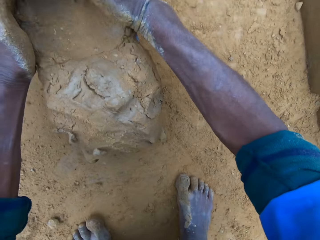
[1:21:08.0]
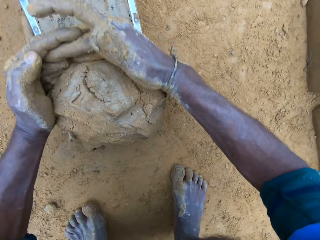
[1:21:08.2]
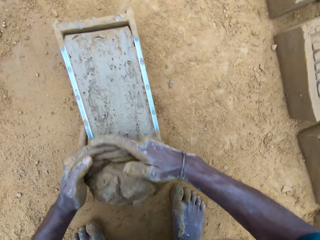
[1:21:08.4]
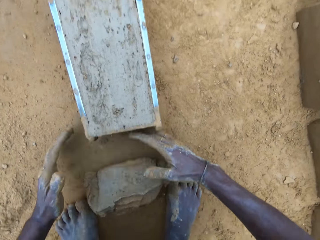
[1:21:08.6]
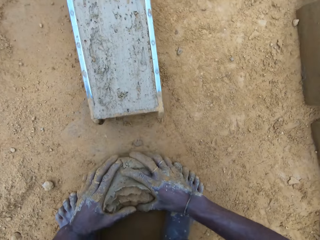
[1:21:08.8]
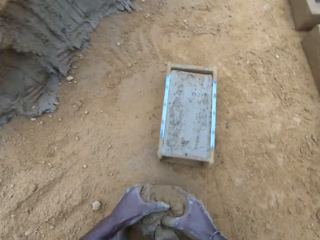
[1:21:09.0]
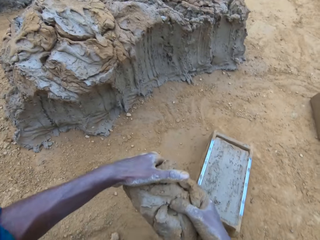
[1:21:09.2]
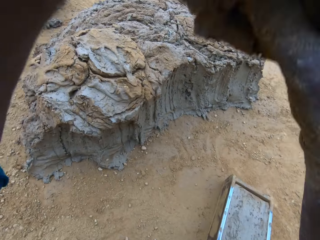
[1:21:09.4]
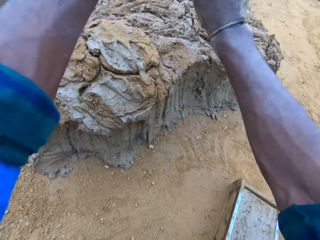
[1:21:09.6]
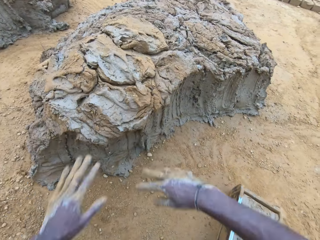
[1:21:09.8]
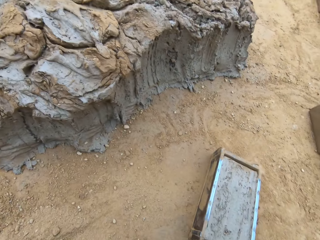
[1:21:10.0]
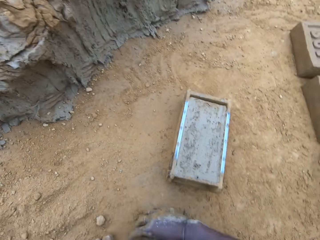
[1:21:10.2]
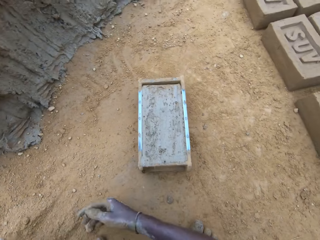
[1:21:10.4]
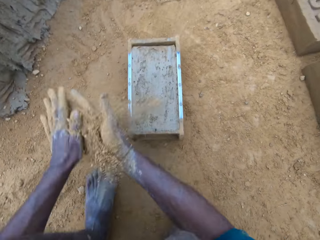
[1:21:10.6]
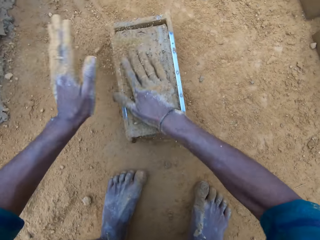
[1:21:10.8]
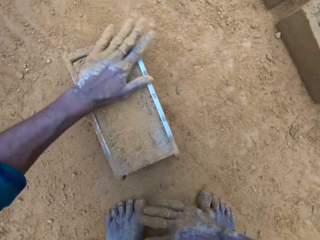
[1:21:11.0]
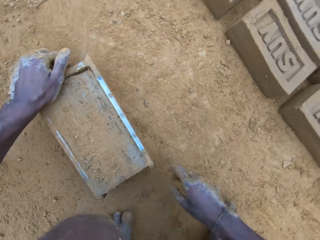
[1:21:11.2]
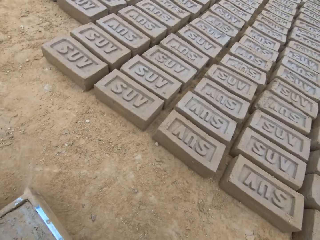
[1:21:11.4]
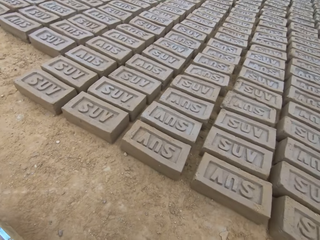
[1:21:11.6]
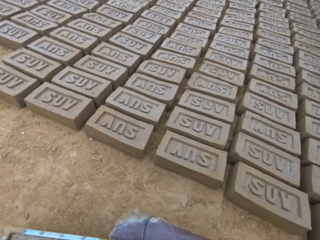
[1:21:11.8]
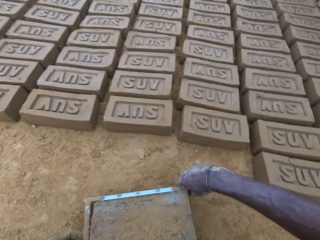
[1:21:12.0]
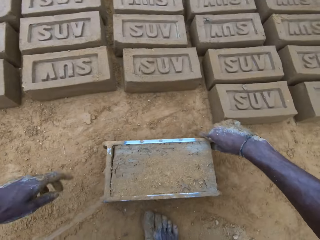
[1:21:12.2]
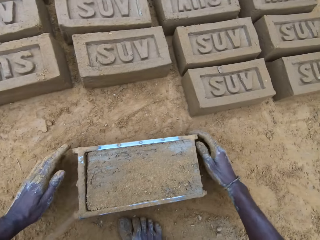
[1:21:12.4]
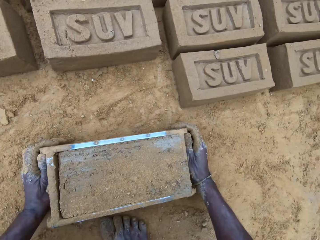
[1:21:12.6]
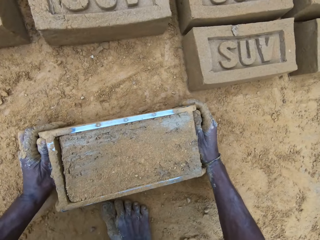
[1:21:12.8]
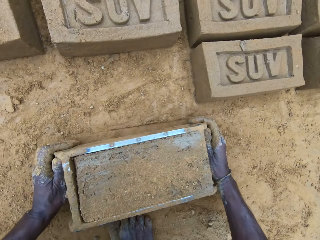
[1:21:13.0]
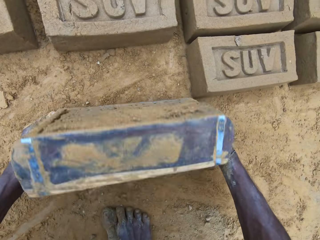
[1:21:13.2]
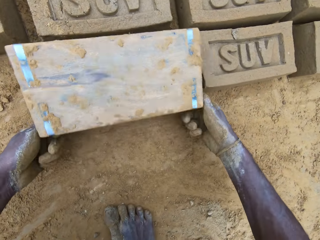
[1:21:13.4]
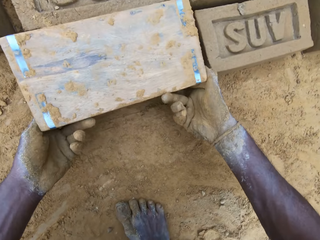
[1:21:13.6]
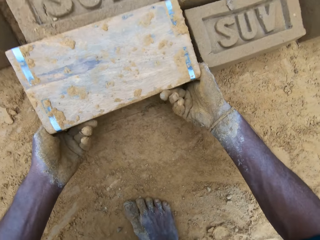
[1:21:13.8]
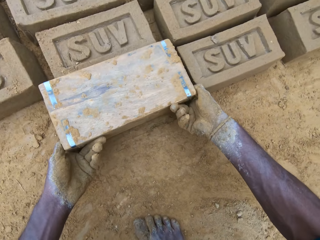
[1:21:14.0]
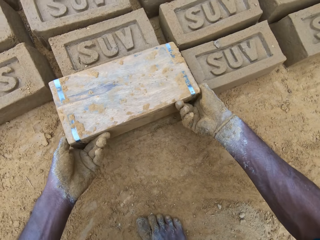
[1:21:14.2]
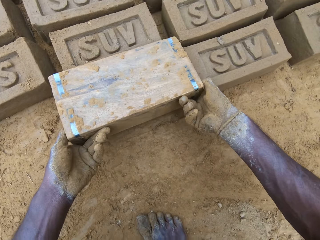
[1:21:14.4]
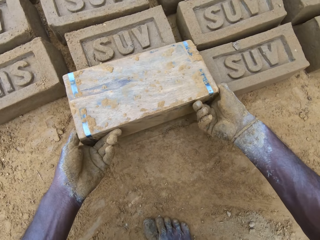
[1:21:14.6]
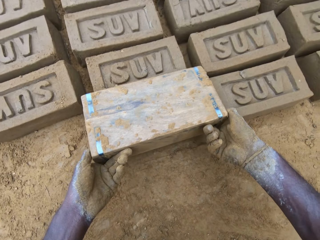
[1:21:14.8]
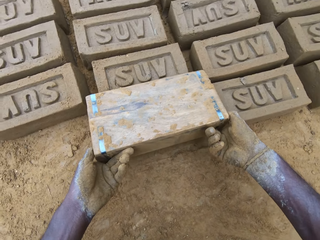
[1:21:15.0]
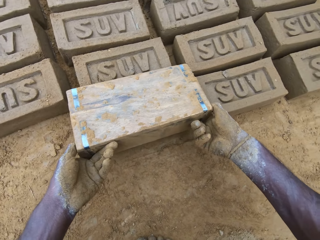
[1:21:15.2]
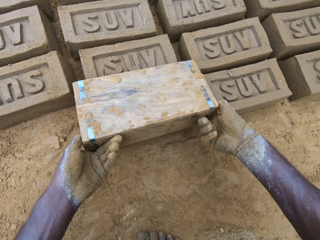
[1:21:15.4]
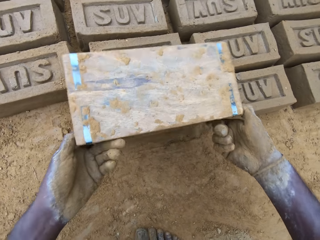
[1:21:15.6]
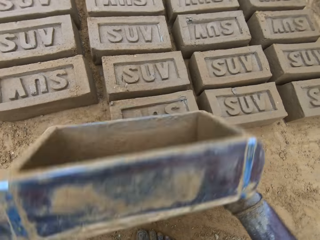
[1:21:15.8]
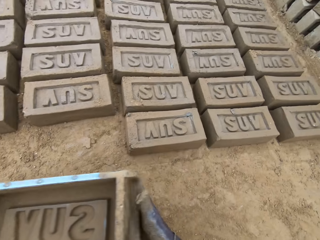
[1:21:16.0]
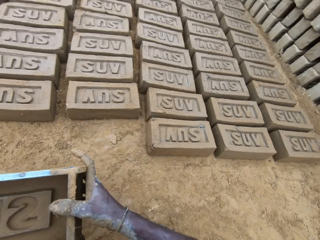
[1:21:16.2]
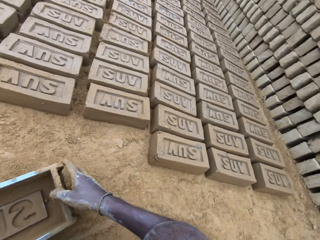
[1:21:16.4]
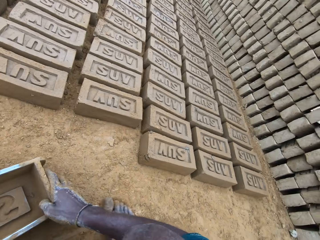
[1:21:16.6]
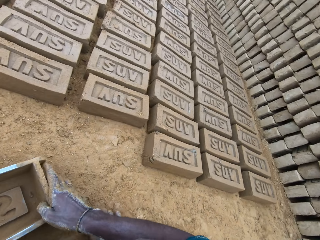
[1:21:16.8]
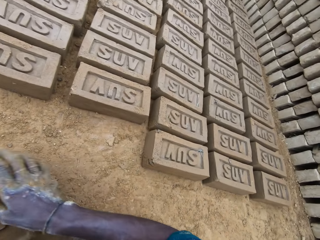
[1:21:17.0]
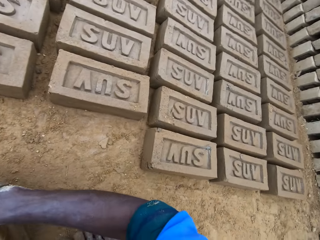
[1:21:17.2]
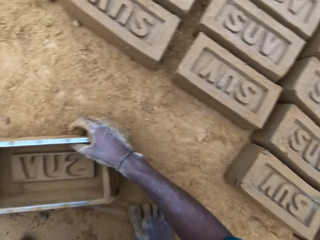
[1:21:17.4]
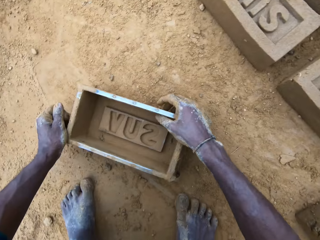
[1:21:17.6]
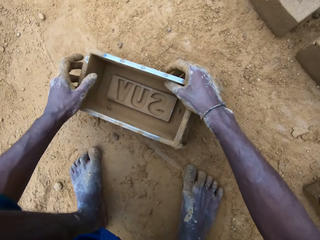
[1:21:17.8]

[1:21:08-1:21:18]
The camera wearer picks the excess wet clay on the ground. They remove the excess mud. They throw the excess wet clay on the heap of wet clay. They pour sand on the wet clay in the brick mold. They move the brick mold. They turn over the wet clay in the brick mold on the ground. They remove the brick mold and put down the brick. They drop the brick mold on the ground.

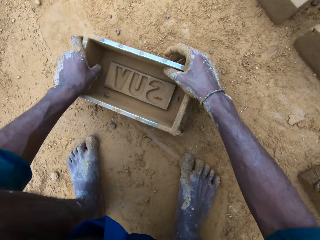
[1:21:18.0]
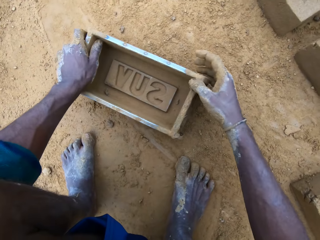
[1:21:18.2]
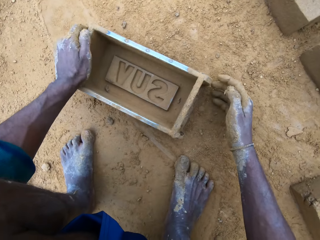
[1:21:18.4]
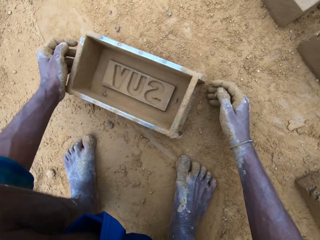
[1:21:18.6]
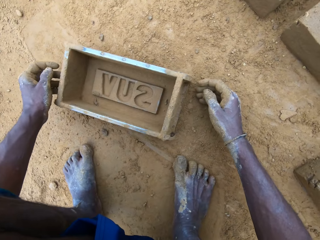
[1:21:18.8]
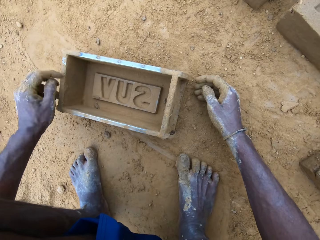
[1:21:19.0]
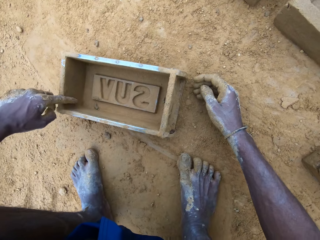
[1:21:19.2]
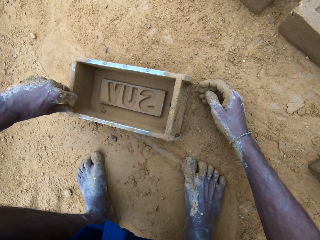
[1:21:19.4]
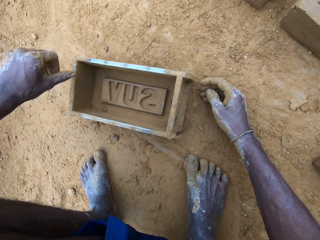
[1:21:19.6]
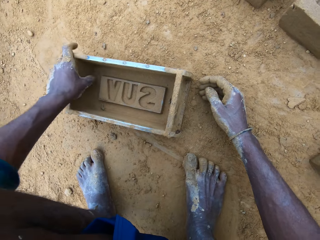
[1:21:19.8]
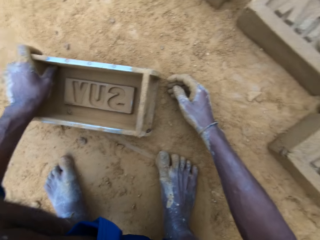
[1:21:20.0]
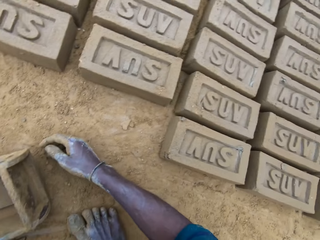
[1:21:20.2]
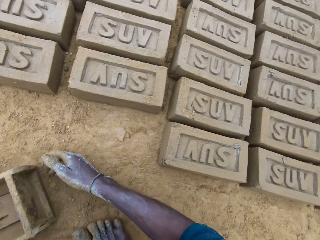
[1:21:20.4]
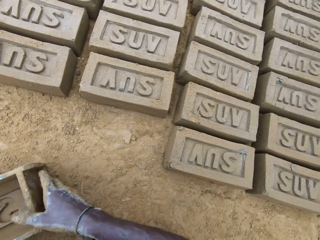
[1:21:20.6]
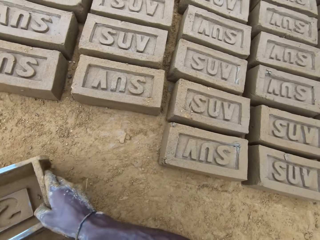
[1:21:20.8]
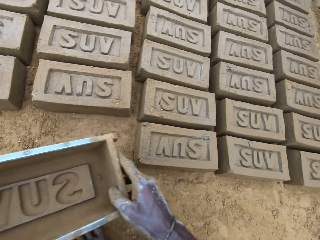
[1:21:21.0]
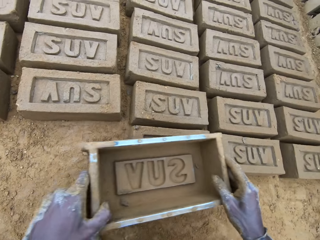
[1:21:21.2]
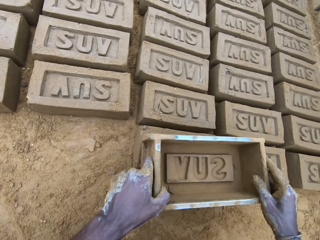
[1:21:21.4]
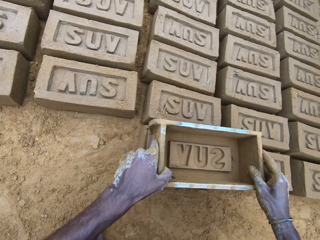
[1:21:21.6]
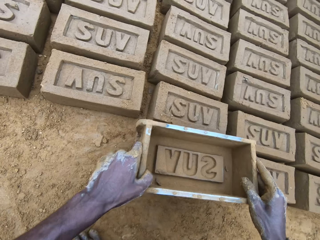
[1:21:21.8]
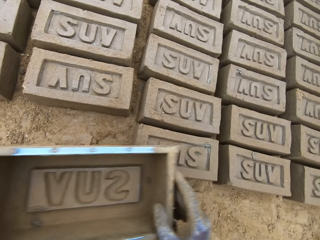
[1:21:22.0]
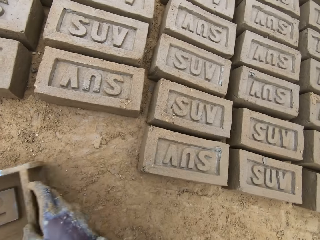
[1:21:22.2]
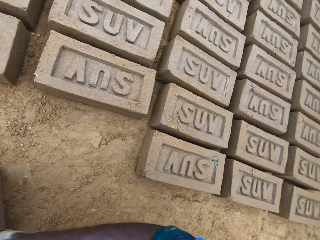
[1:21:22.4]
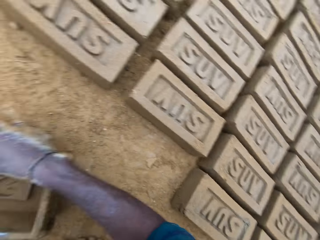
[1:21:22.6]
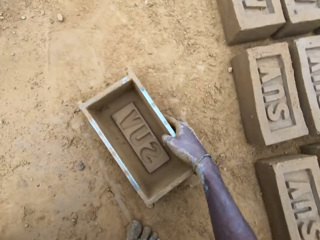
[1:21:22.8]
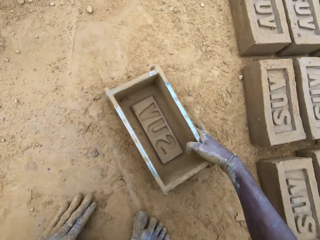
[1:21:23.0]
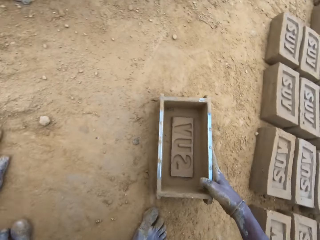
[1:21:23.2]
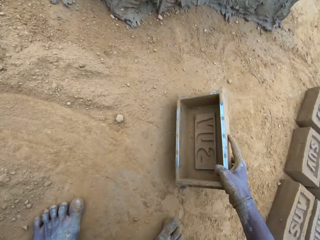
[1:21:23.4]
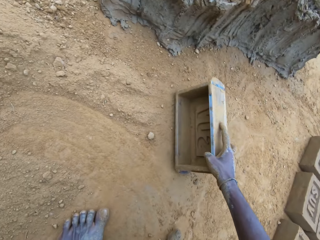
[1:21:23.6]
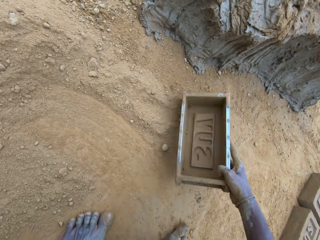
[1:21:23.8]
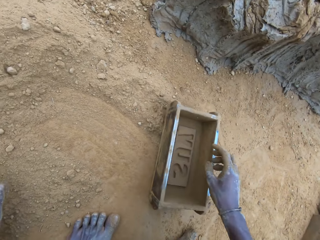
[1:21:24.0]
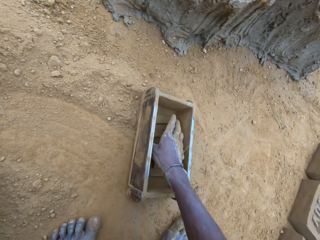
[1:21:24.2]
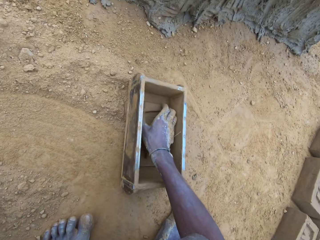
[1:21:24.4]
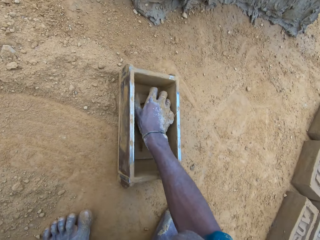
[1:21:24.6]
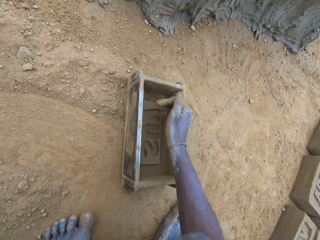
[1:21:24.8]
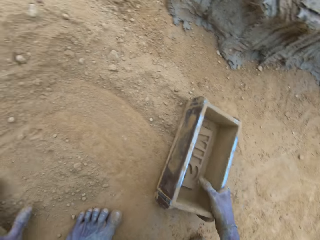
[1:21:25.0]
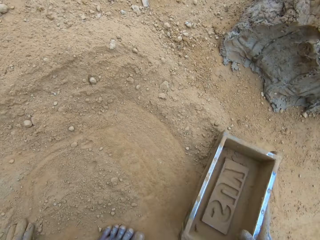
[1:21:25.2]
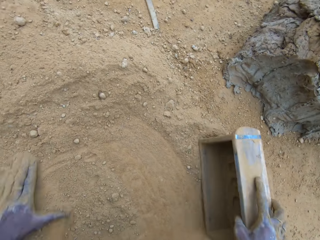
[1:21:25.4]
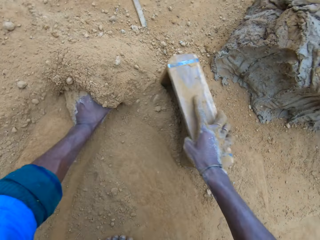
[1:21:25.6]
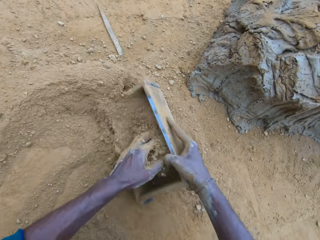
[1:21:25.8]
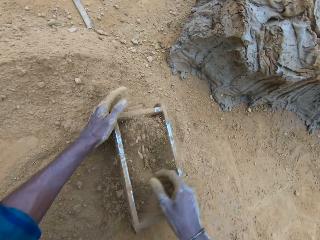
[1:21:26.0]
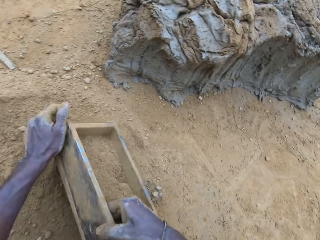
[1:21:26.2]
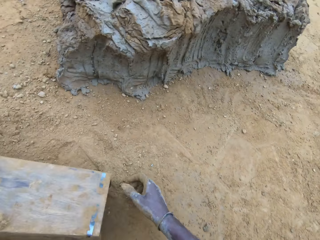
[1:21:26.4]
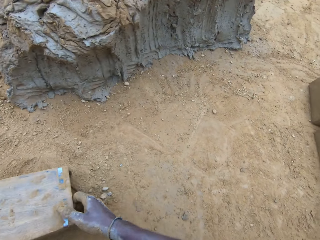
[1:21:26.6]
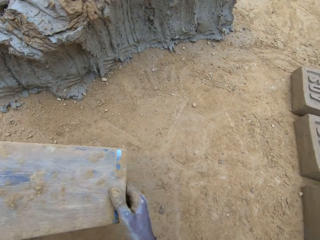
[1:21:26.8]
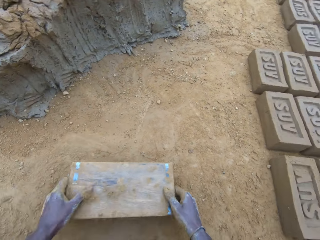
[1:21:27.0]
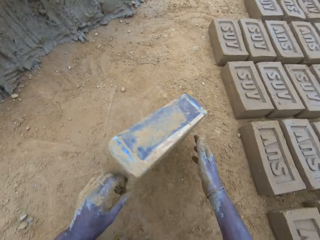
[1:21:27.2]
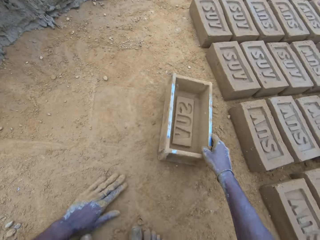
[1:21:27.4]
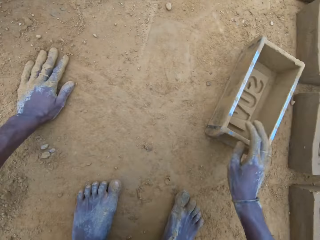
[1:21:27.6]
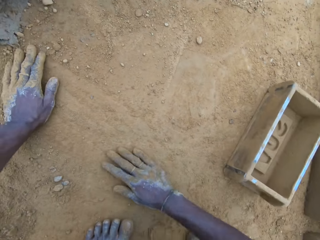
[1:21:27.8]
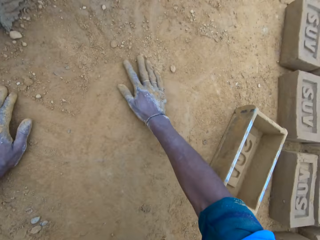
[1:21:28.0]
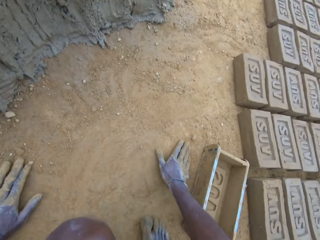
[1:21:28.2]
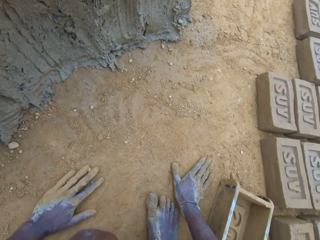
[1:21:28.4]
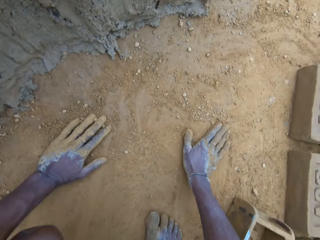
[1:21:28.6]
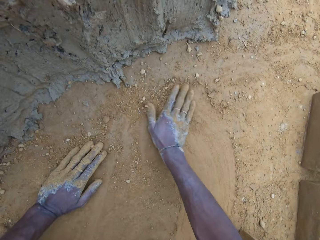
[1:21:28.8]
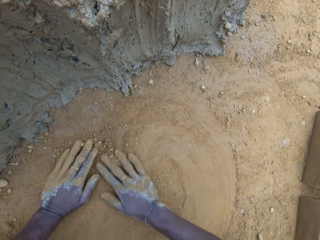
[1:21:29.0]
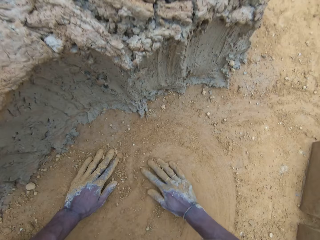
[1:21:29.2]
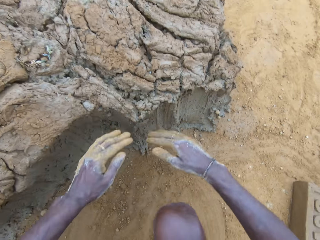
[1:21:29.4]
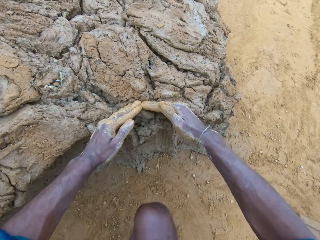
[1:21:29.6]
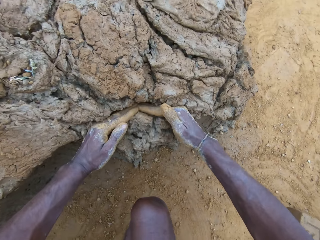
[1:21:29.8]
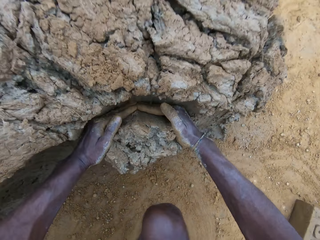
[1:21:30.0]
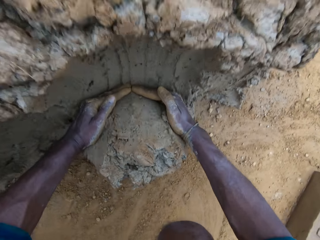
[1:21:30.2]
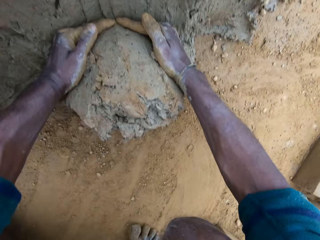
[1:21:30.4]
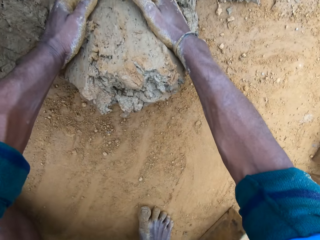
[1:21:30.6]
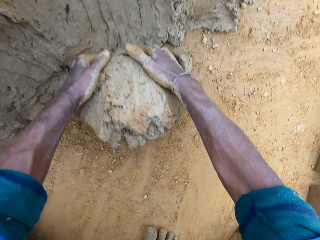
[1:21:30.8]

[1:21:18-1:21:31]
The camera wearer touches the interior of the brick mold. He picks up the brick mold on the ground. He hits the brick with the brick mold. He puts the brick mold on the brick. He drops the brick mold on the ground. He puts his hand in the brick mold. He pours sand or soil into the brick mold. He pours the sand in the brick mold on the ground. He hits the brick mold on the ground. He puts the brick mold aside. He rubs his hands on the ground. He spreads the soil. He cuts wet clay from the heap of wet clay with his hand. He takes the mud.
